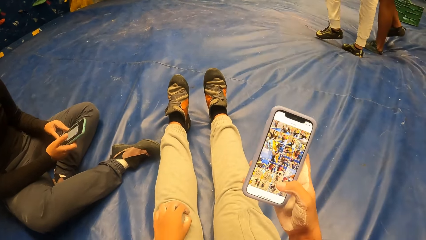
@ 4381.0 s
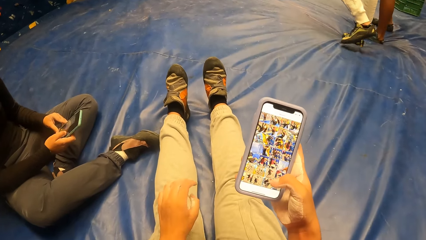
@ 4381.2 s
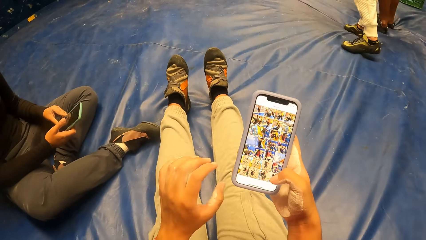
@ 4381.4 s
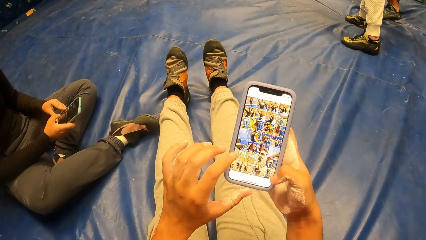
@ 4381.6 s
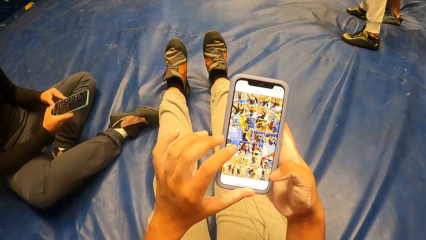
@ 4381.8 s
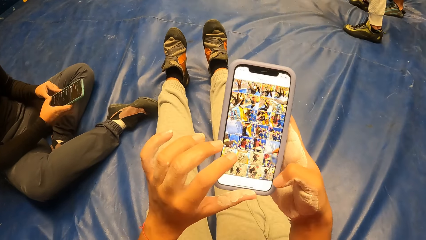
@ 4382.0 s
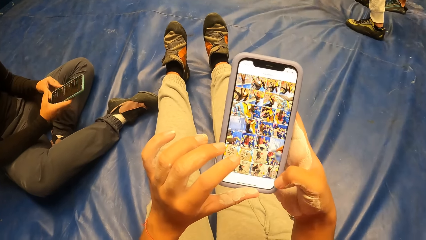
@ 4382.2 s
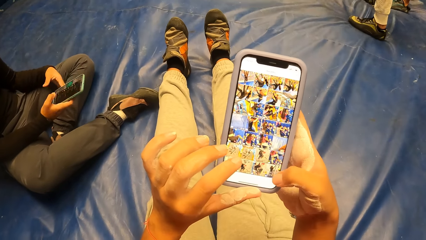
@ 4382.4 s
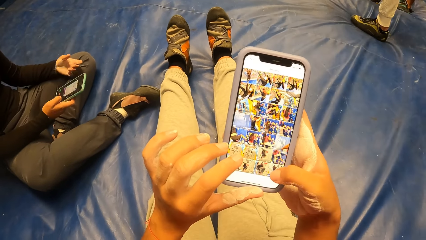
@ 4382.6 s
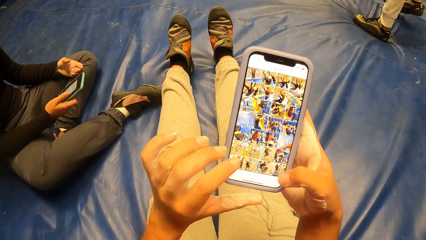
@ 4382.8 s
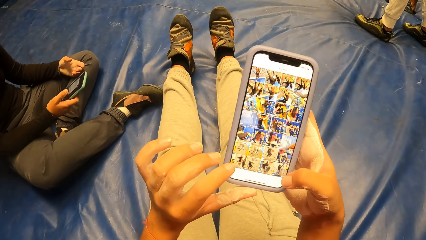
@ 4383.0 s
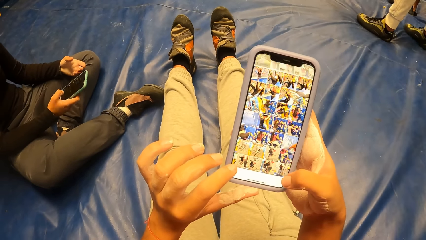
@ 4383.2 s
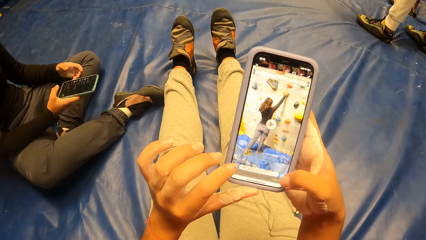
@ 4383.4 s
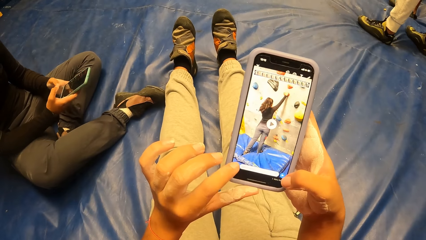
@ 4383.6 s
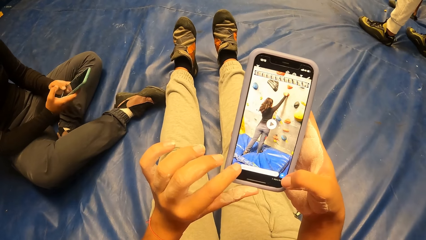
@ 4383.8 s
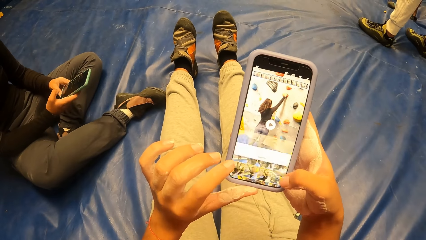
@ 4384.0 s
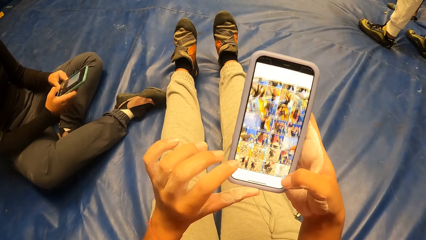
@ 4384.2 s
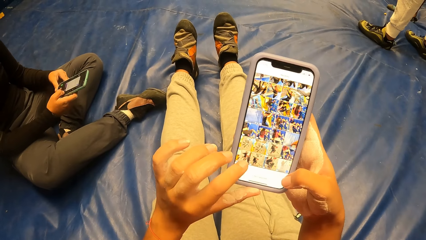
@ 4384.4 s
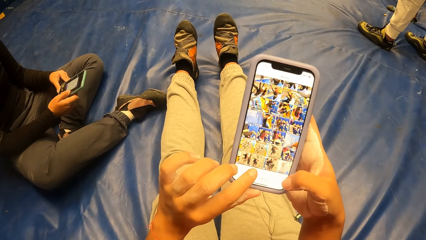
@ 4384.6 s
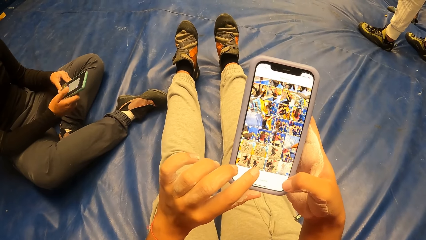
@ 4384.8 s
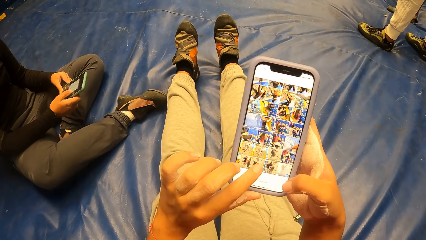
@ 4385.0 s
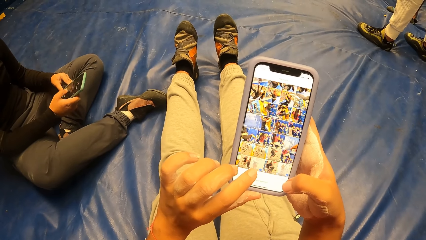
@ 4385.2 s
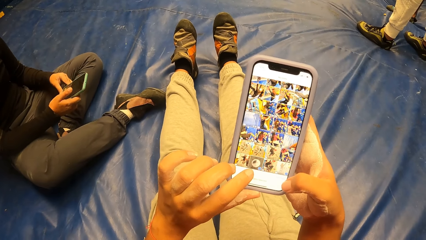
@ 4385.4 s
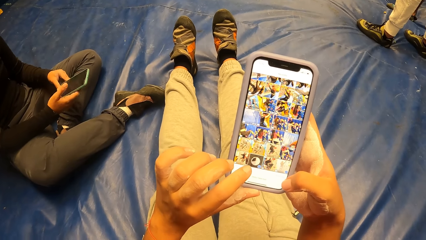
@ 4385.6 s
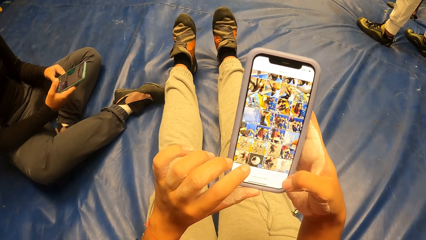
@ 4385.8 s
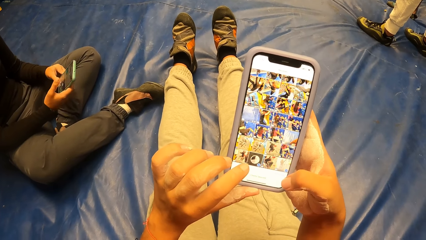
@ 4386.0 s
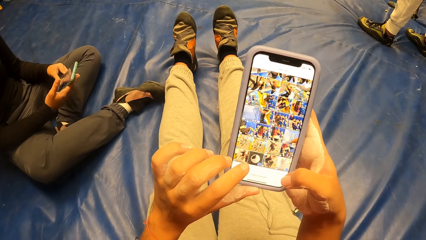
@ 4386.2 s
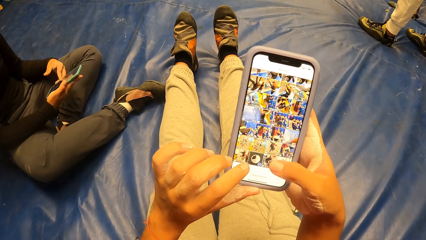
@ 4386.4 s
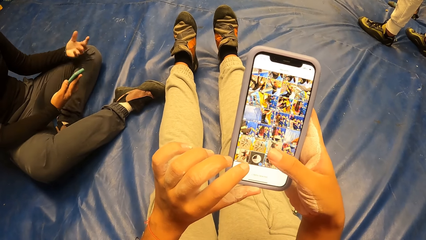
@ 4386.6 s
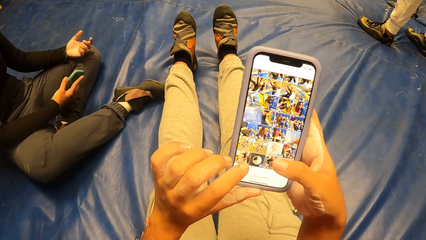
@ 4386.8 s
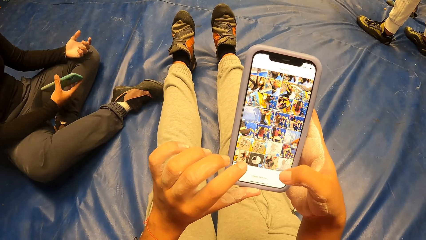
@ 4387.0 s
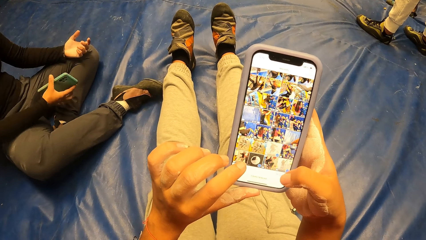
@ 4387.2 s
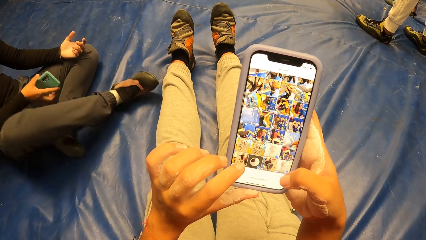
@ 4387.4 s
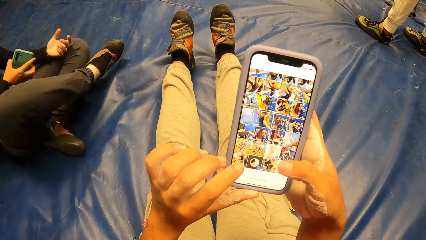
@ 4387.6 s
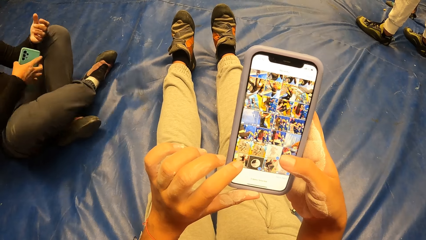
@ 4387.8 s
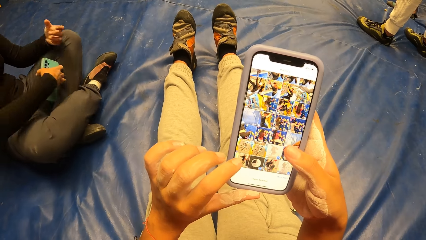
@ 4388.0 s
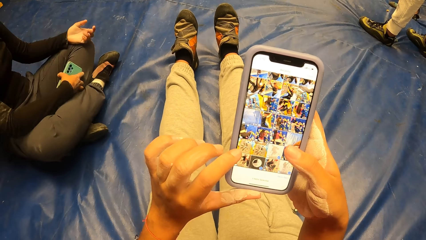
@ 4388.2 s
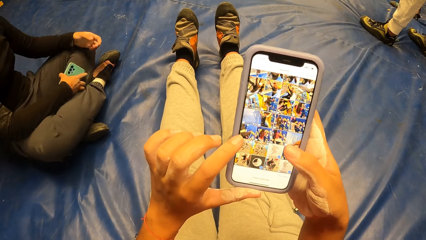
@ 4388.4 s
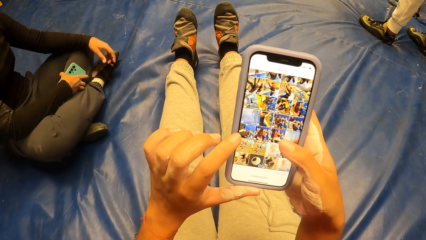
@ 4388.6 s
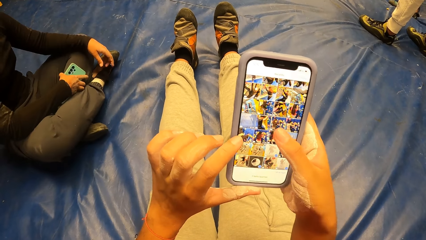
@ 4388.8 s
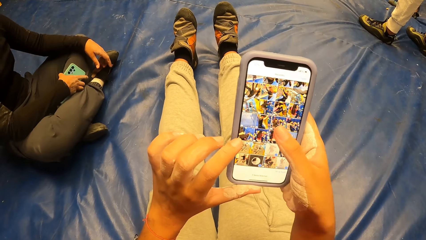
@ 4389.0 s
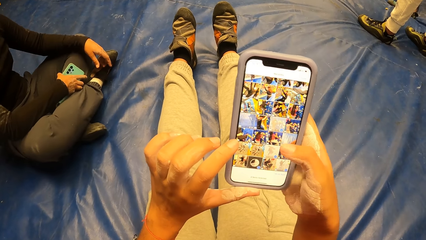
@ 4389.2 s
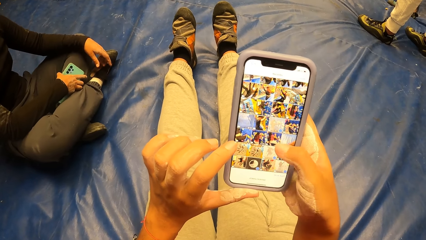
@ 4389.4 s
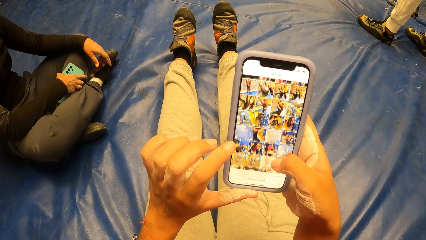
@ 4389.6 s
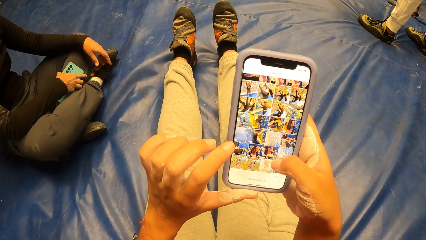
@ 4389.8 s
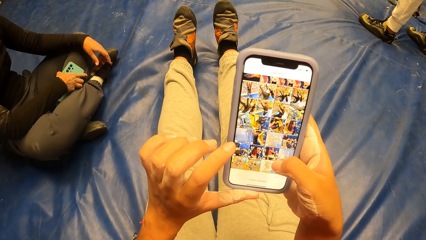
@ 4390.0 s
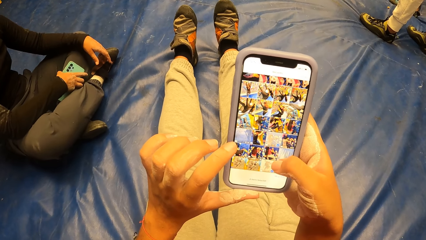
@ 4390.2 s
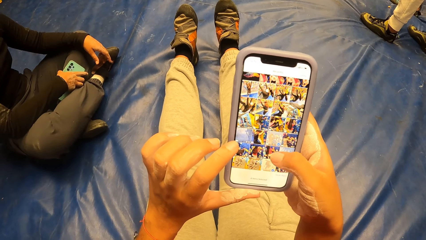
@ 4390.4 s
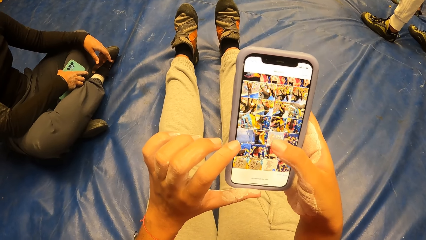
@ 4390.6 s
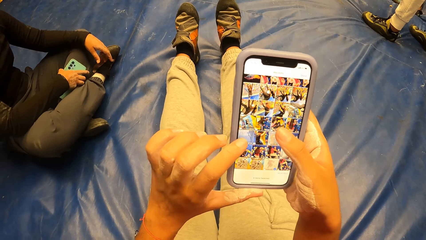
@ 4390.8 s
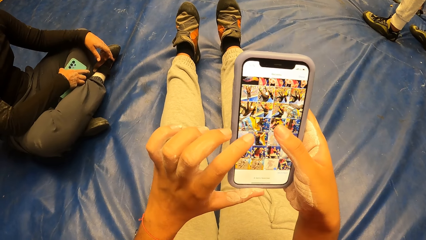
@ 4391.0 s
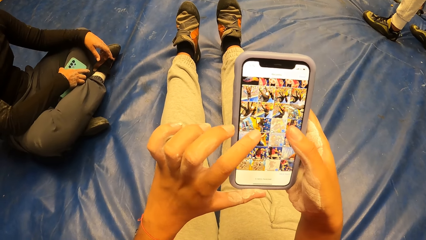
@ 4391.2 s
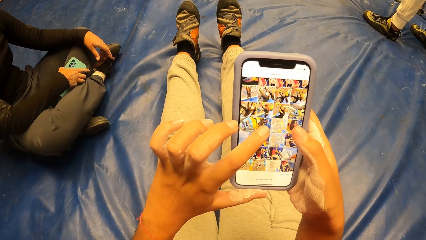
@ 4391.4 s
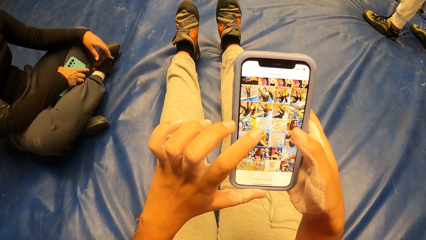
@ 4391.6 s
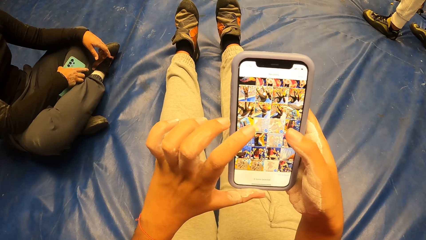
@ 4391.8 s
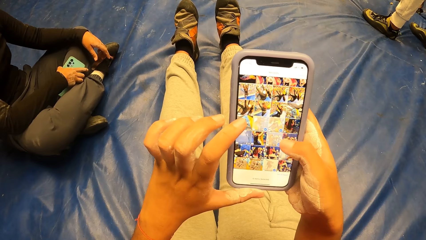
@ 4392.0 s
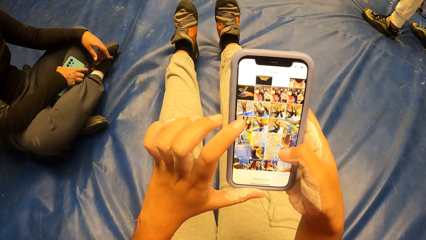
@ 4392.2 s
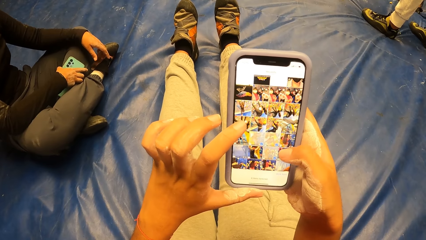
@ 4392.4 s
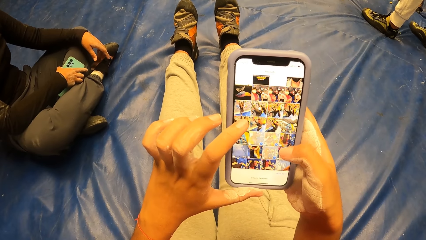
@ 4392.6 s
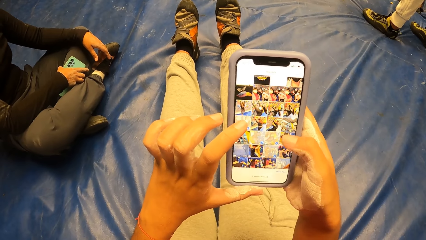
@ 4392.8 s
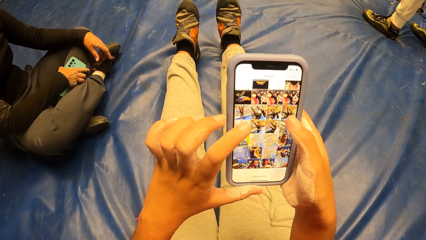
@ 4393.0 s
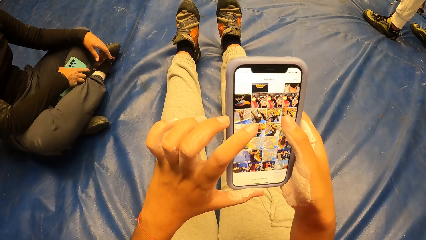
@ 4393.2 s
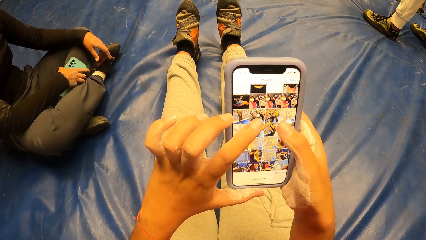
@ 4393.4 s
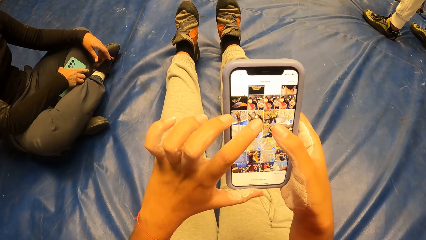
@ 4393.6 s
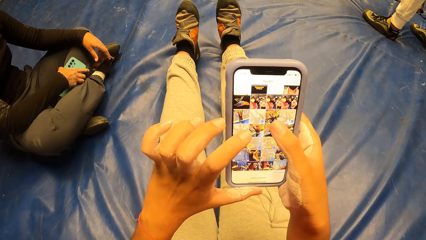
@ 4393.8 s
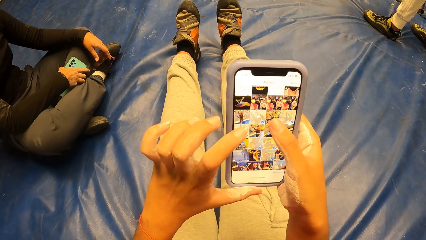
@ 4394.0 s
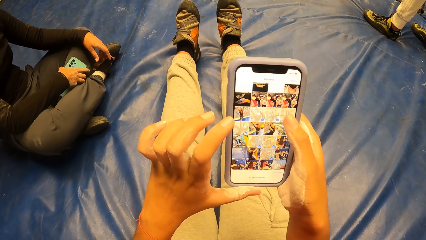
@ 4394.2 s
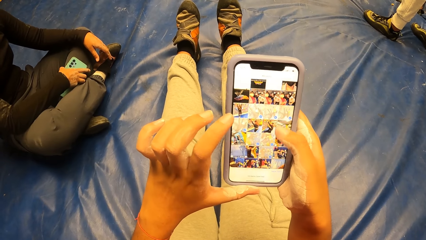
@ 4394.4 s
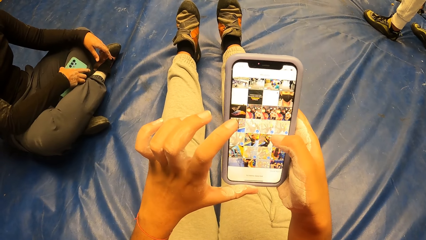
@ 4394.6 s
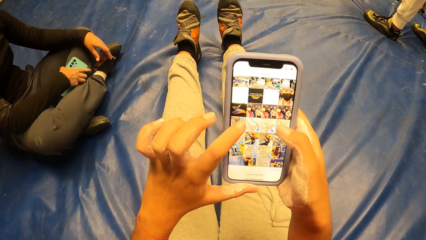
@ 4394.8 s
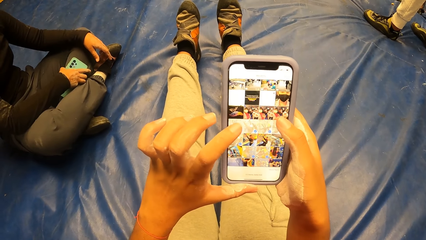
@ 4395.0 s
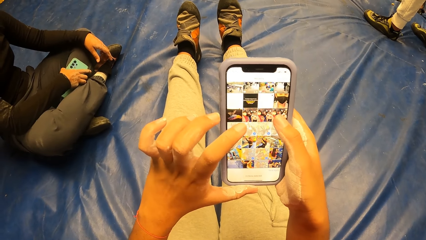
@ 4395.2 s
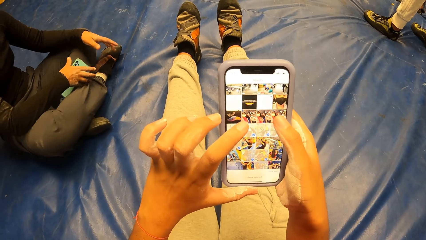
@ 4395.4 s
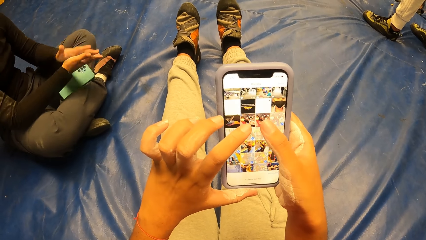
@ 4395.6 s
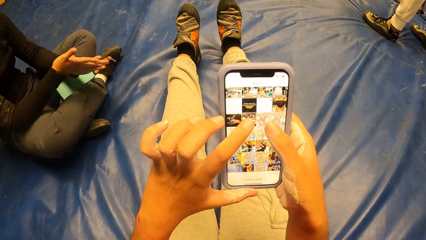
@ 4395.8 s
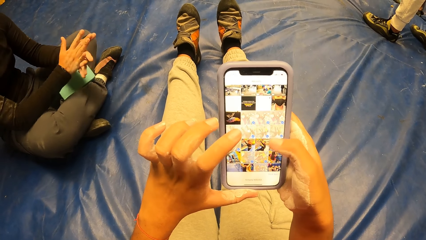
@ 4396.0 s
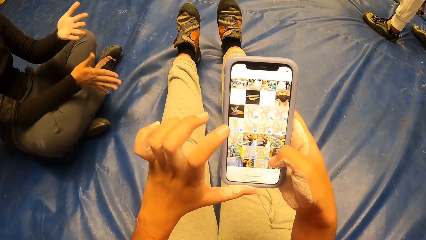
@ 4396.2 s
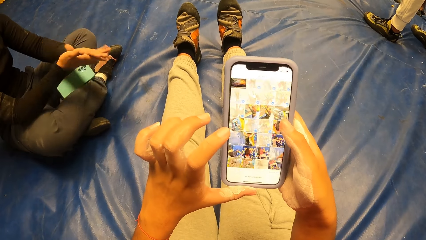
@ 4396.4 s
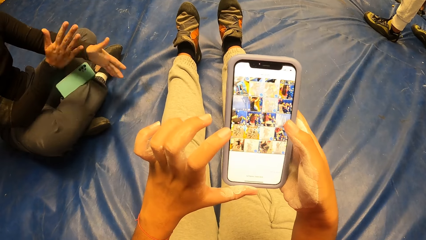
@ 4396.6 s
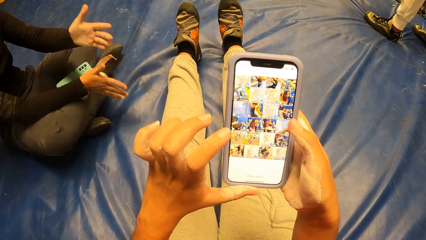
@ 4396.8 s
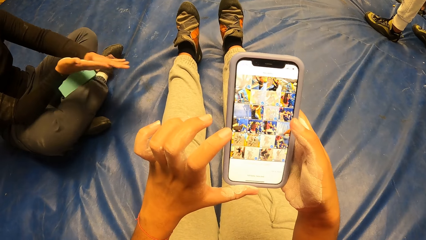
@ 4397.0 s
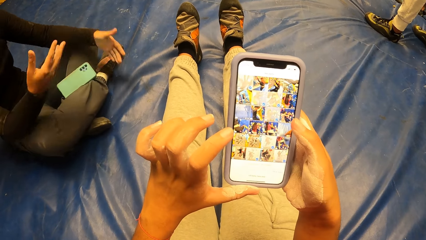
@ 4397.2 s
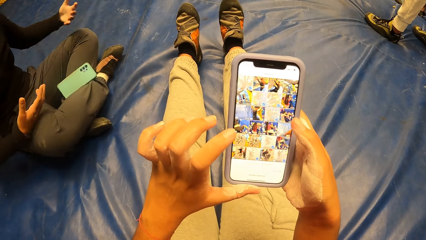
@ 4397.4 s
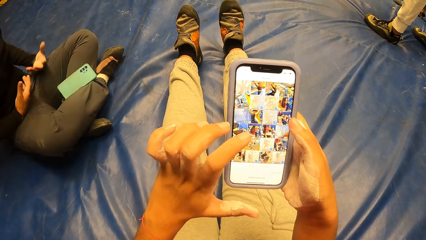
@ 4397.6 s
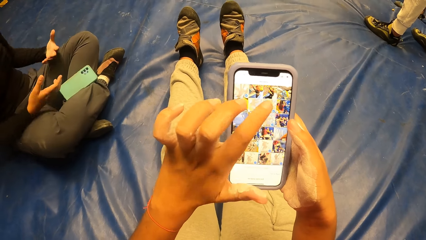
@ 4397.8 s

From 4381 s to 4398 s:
A lady moves the legs. The camera wearer operates the smart phone. The lady drops the phone on her left leg with her right hand. The lady rubs both hands together and cleans both hands on her legs.
